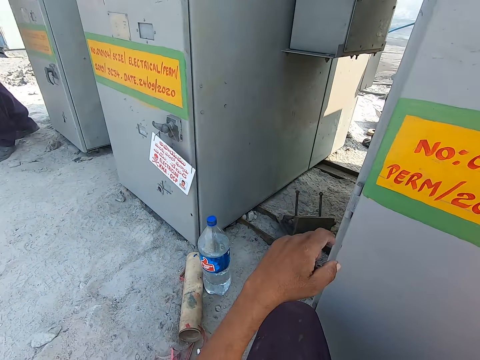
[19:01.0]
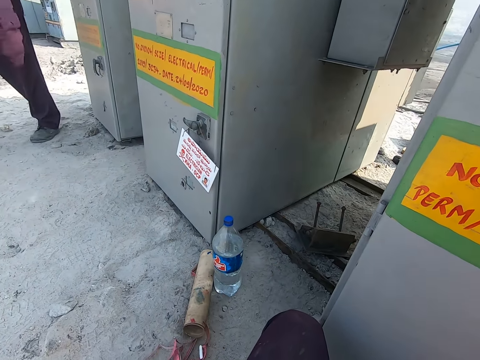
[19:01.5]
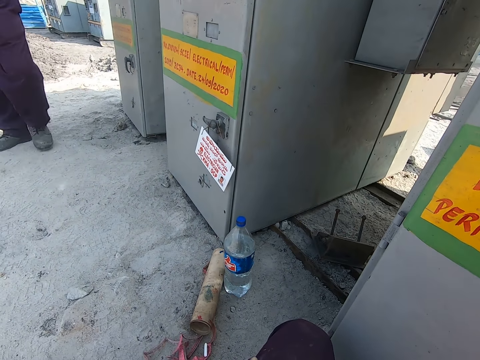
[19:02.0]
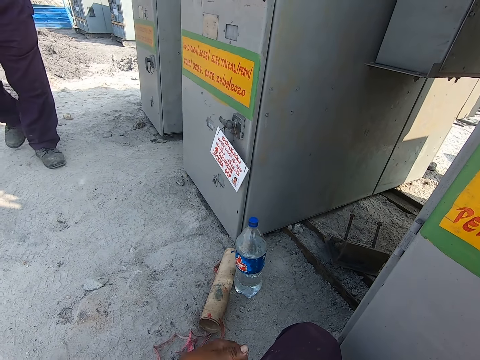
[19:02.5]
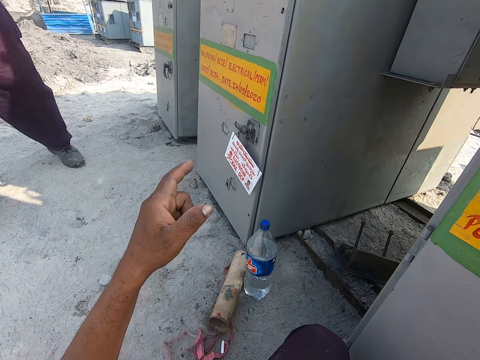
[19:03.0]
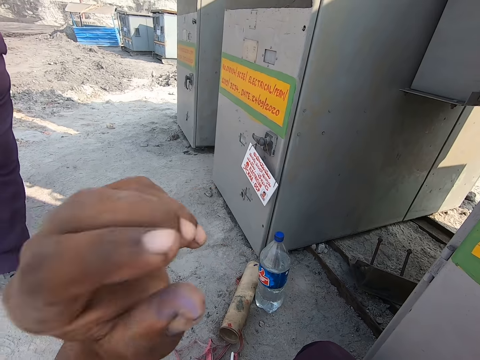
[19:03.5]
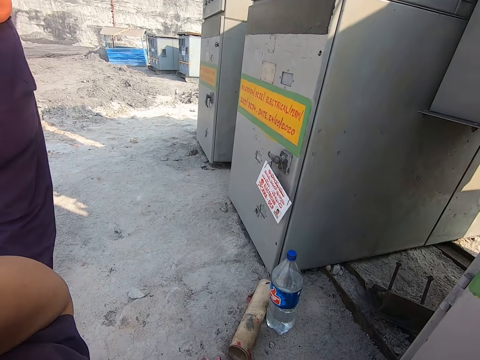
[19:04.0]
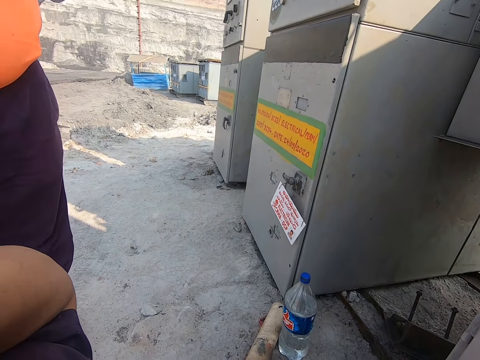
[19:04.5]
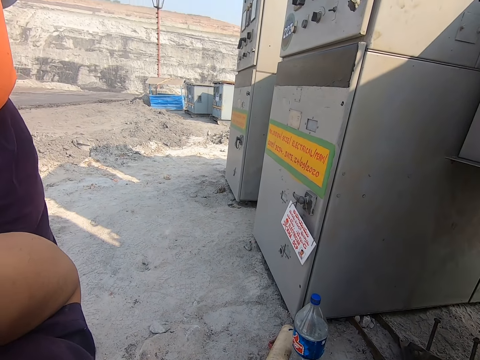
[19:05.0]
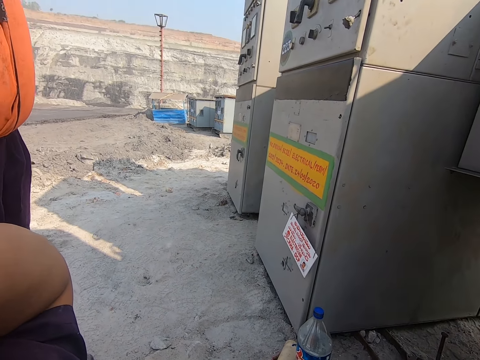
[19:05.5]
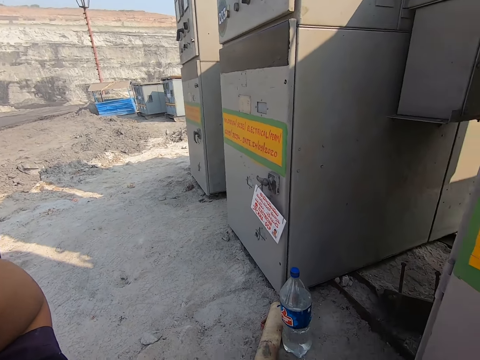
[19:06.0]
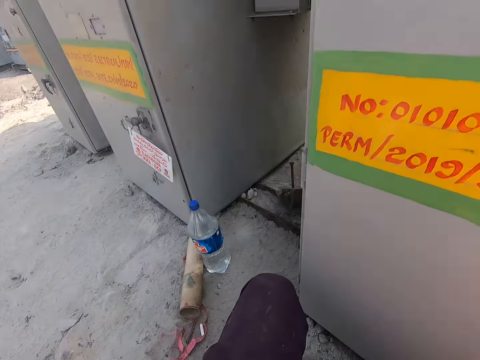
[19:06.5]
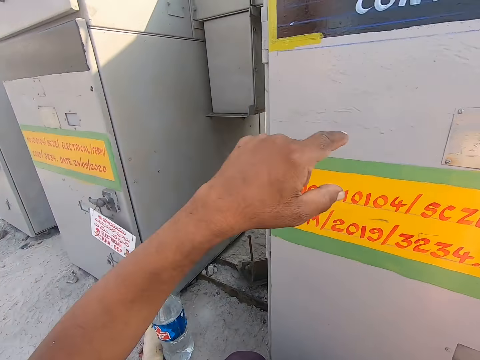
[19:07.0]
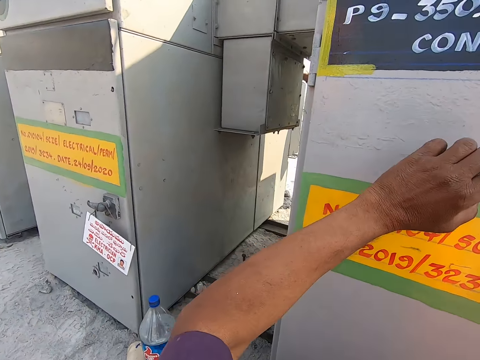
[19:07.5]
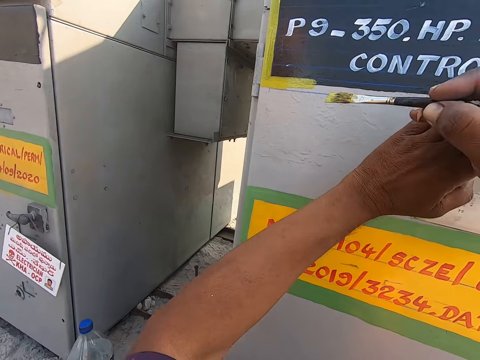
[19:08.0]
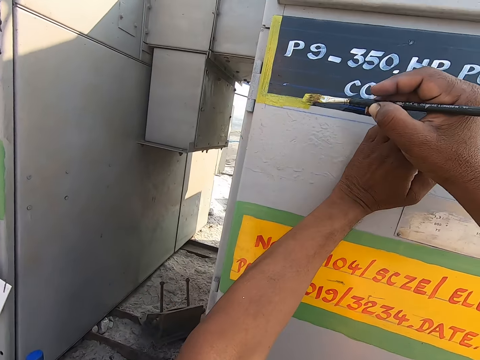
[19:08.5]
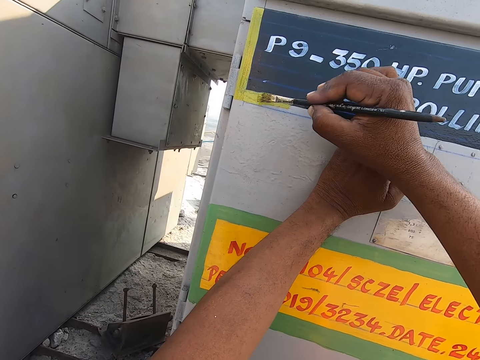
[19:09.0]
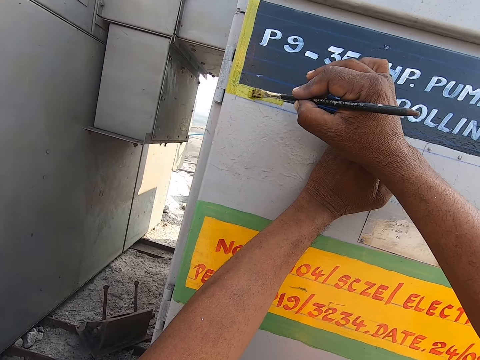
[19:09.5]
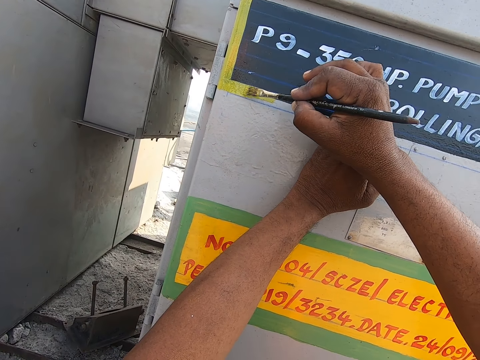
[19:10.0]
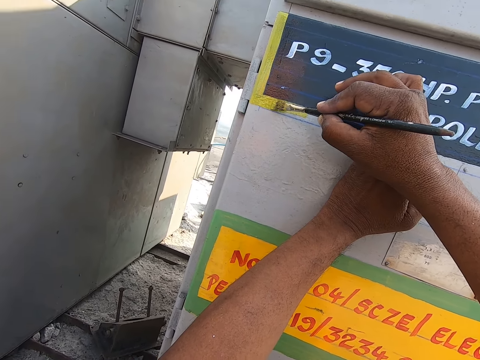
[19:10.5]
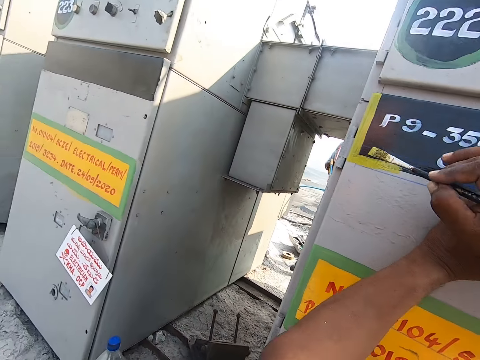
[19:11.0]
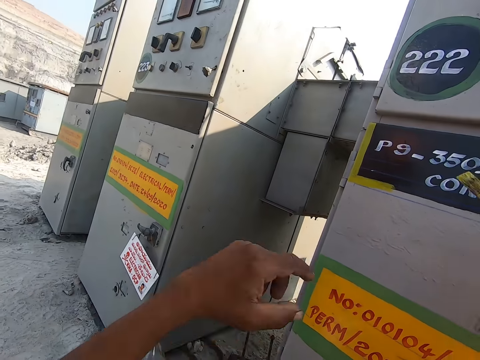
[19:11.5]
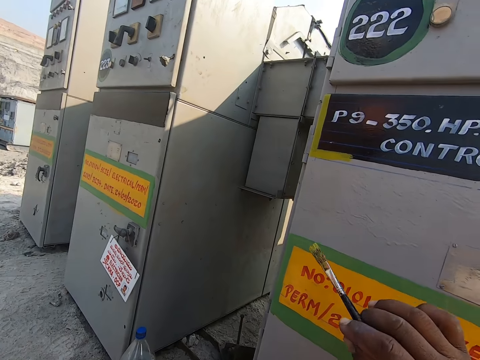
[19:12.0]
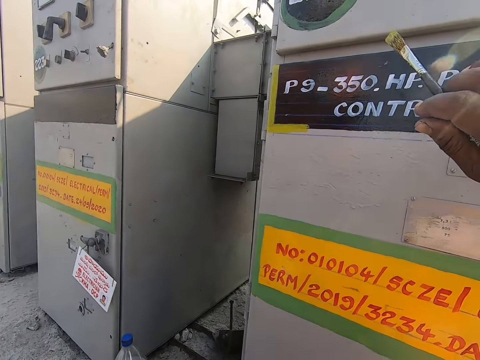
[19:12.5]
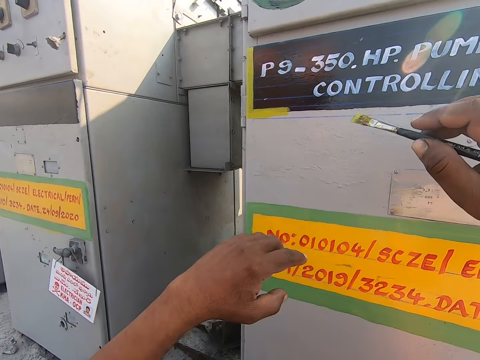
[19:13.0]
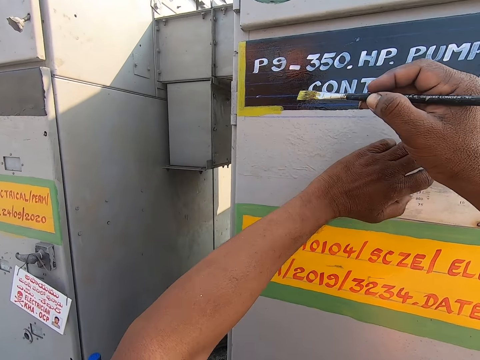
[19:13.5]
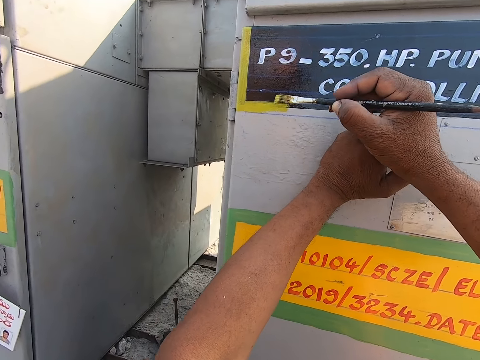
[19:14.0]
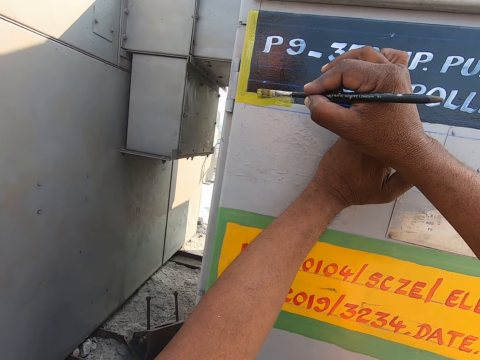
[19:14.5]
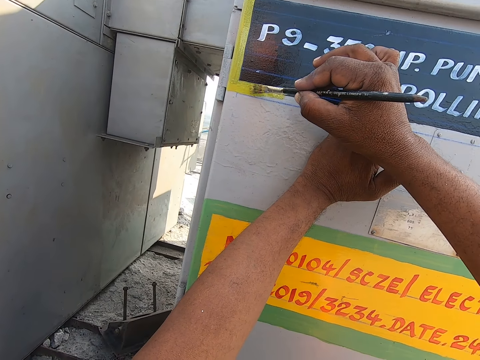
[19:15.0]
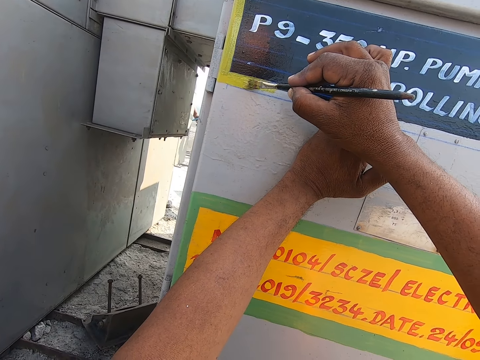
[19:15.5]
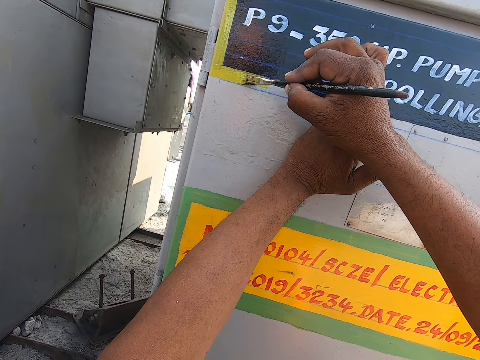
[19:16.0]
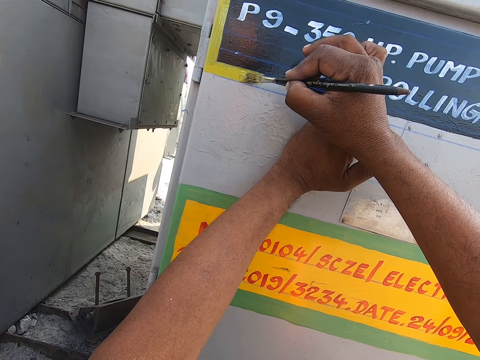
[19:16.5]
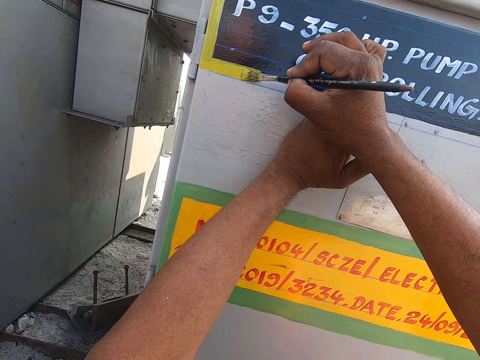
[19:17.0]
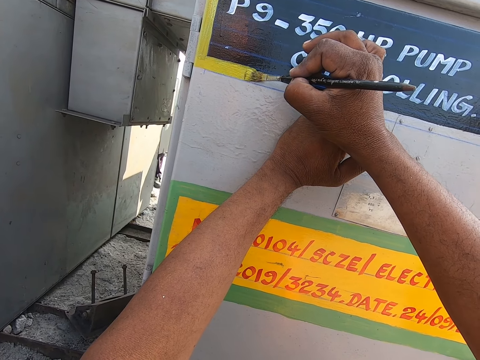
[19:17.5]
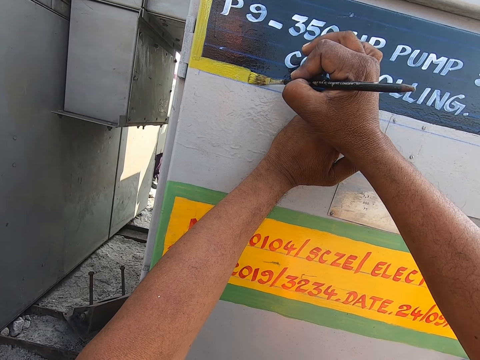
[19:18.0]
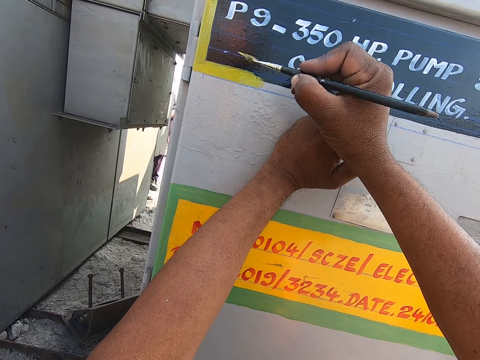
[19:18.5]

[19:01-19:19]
The camera wearer lowers their left hand. They move their left hand around. They signal with the hand. They place their left hand on a pump control panel. They paint the door with a paint brush. They move their hands around. They signal with the hand. They place their left hand on the pump control panel. They paint the door with the paint brush.

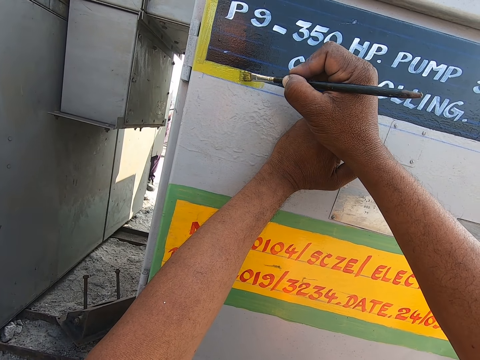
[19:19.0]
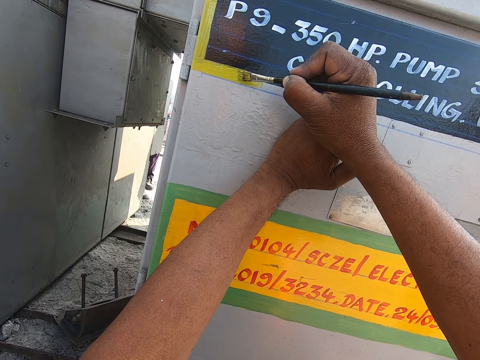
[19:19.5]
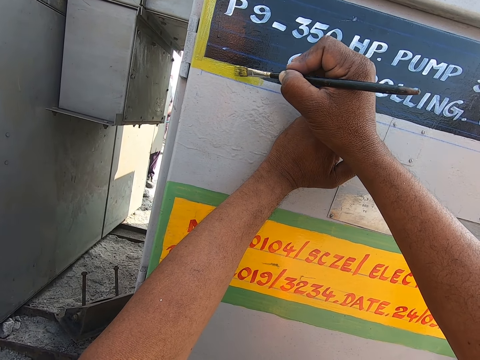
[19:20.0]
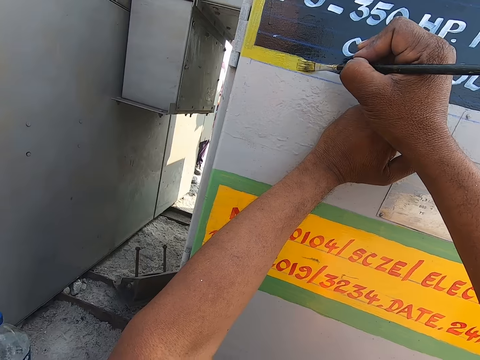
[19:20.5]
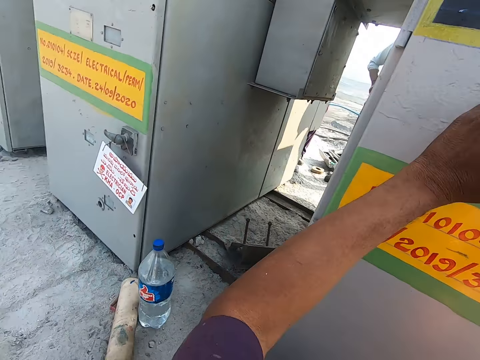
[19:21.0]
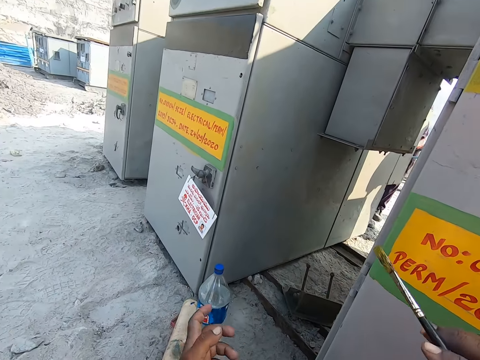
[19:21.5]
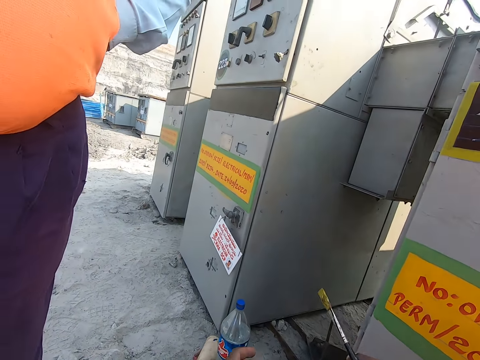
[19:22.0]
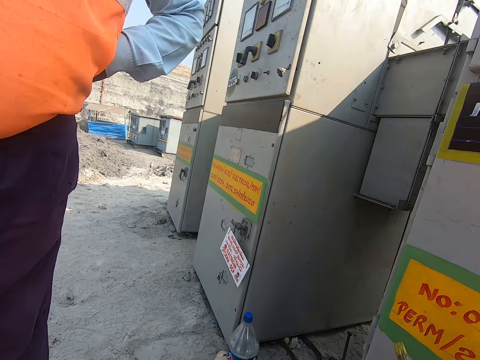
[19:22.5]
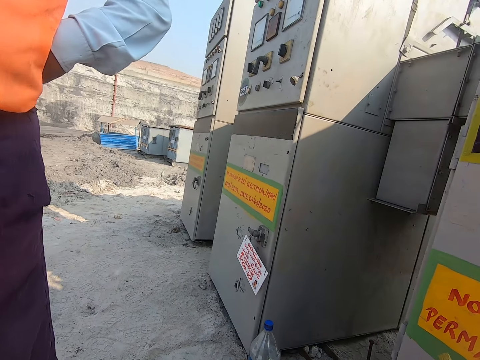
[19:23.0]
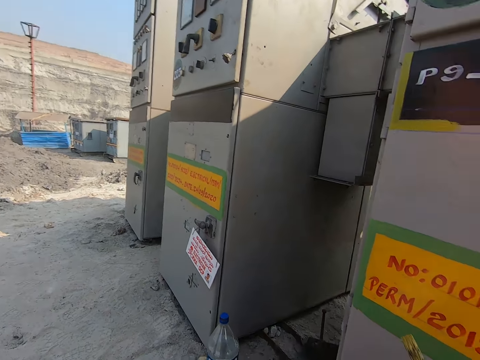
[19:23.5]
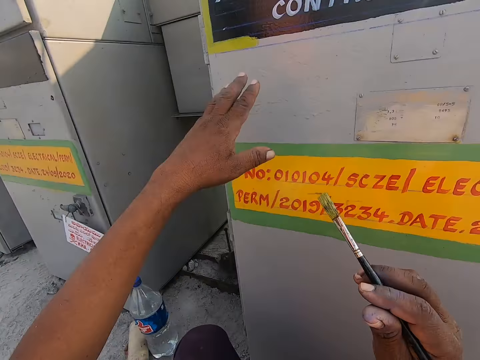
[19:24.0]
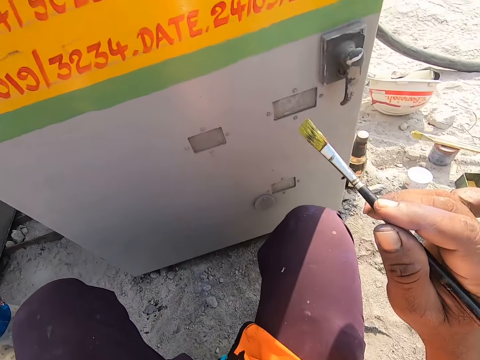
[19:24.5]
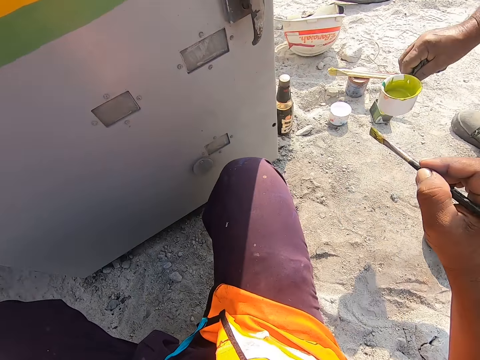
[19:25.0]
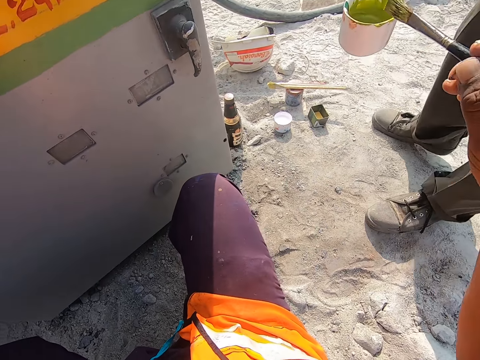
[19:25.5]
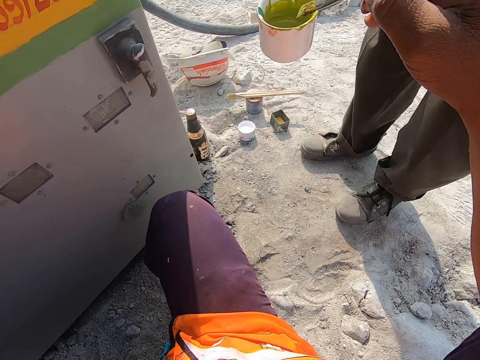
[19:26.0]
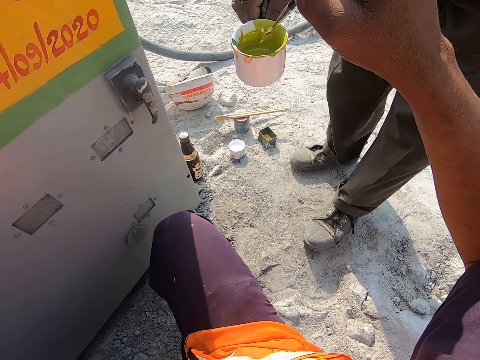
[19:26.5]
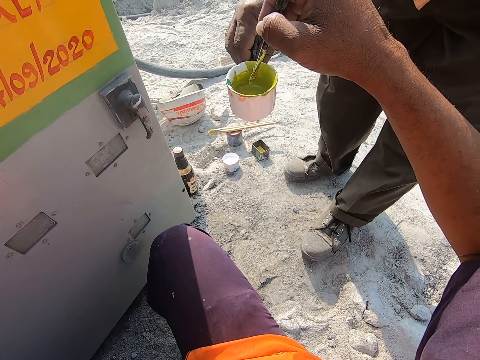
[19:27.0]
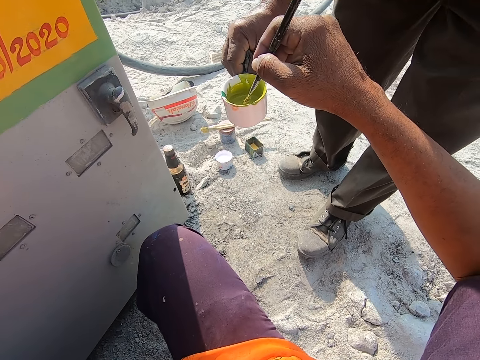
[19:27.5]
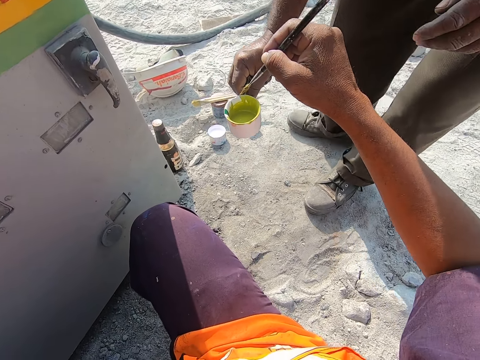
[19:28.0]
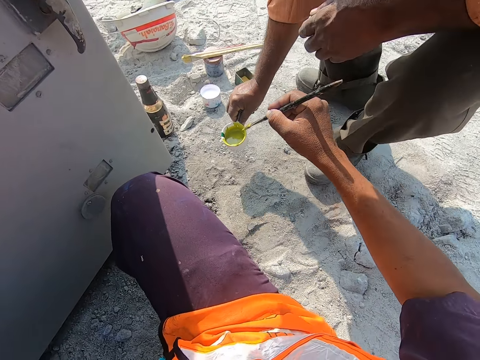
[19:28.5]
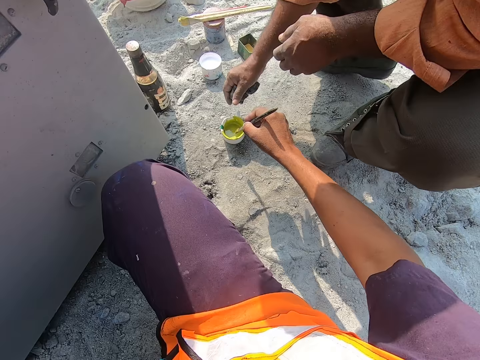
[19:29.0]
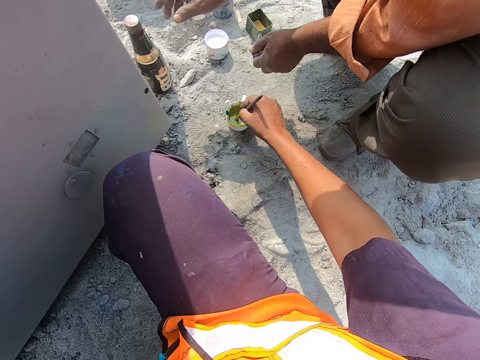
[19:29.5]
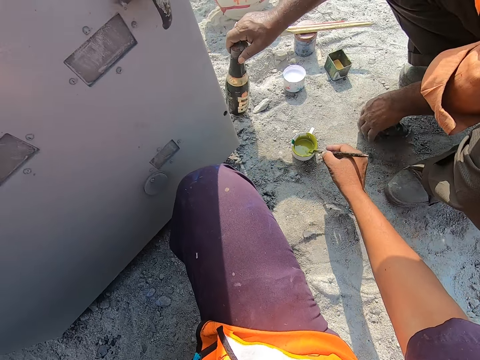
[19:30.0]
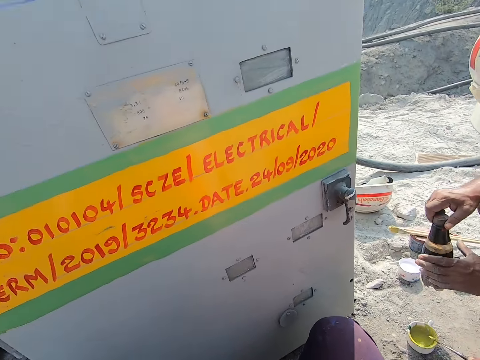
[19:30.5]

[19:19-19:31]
The camera wearer lowers their left hand. They look around. They move their left hand around. A man picks up a cup of paint. The camera wearer dips the paint brush in paint. The man puts down the cup of paint. The man picks up a bottle.
